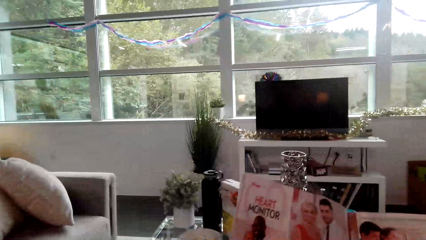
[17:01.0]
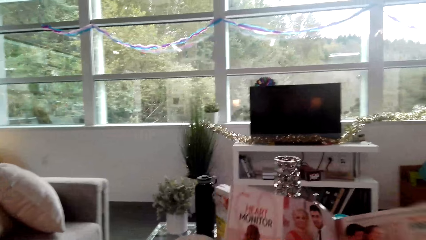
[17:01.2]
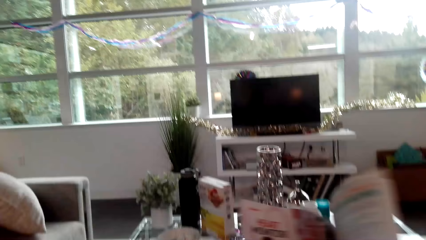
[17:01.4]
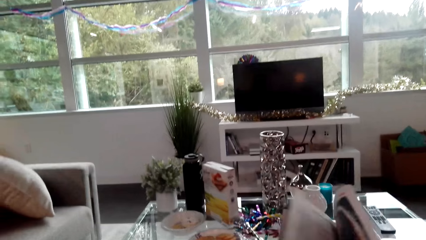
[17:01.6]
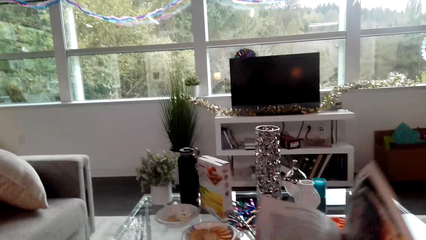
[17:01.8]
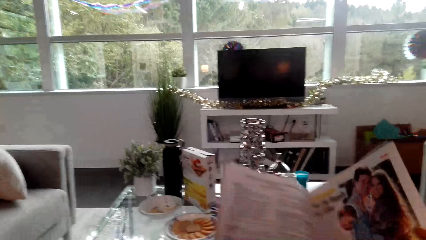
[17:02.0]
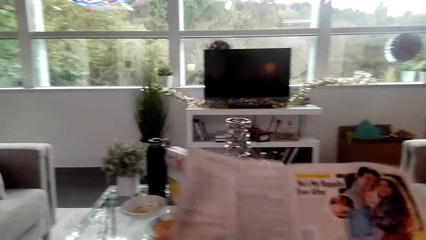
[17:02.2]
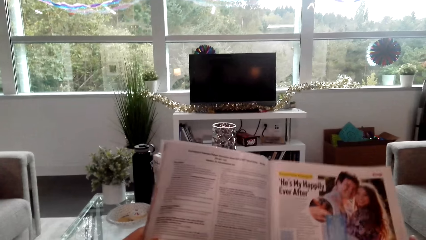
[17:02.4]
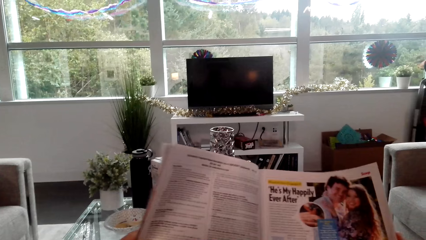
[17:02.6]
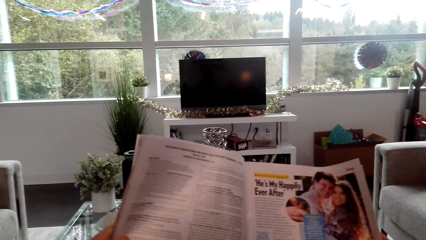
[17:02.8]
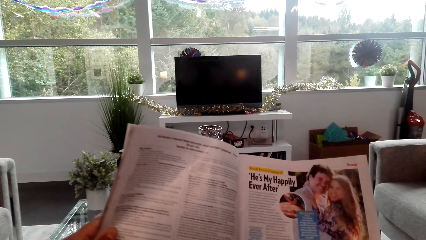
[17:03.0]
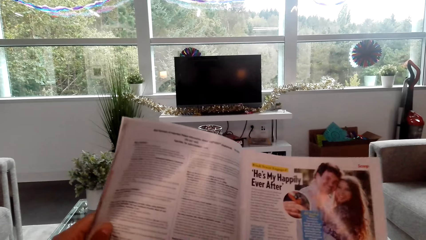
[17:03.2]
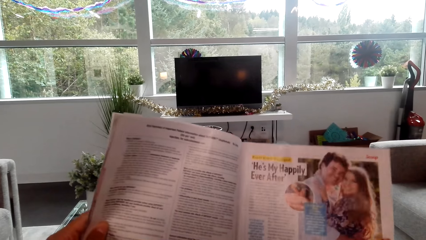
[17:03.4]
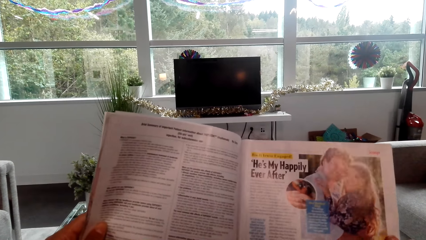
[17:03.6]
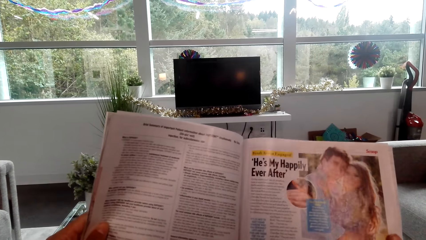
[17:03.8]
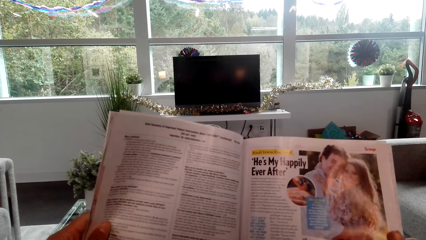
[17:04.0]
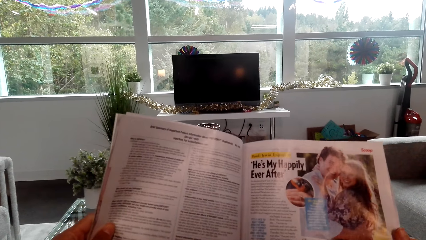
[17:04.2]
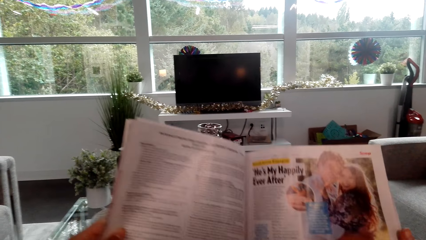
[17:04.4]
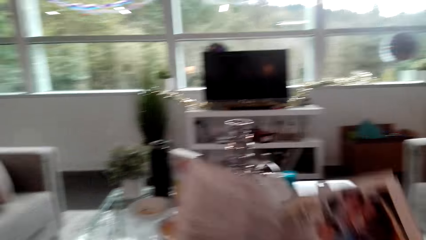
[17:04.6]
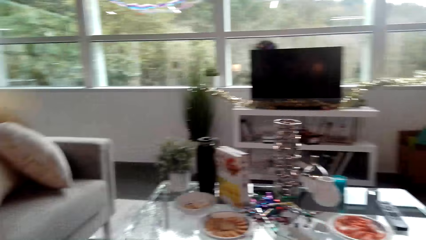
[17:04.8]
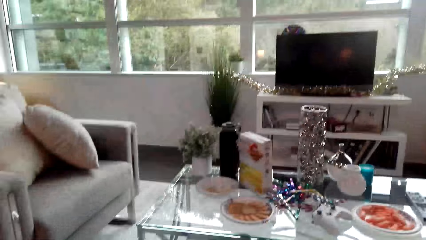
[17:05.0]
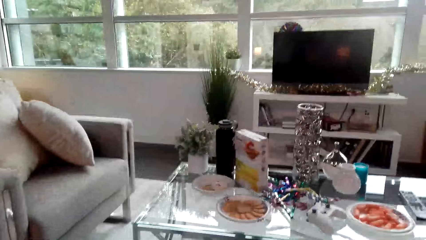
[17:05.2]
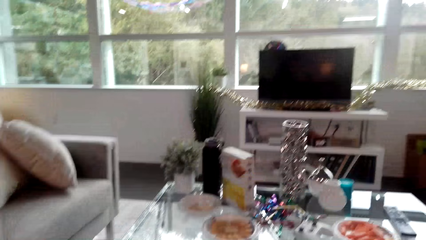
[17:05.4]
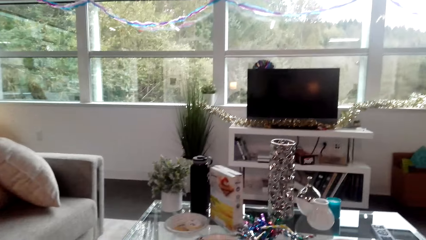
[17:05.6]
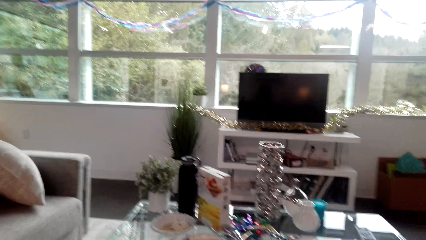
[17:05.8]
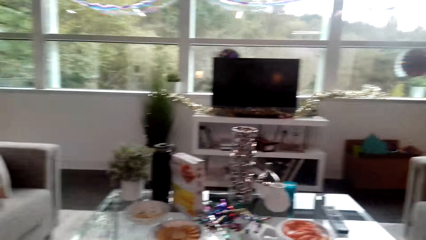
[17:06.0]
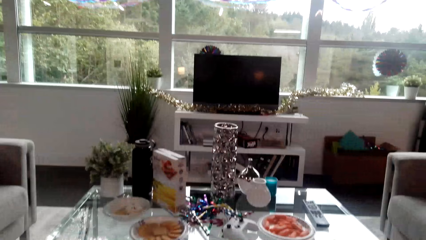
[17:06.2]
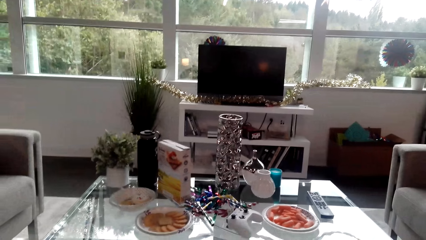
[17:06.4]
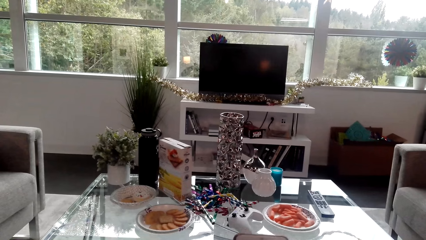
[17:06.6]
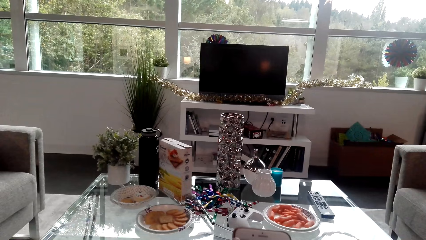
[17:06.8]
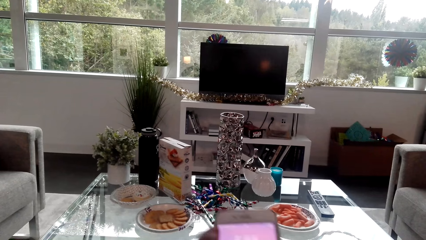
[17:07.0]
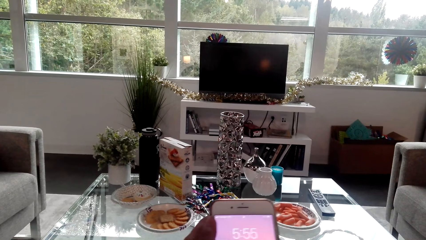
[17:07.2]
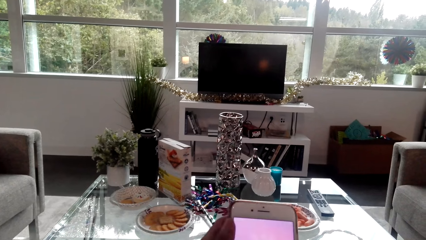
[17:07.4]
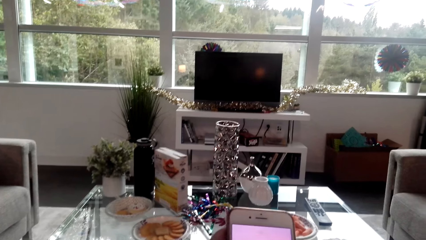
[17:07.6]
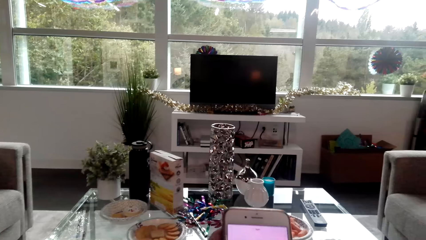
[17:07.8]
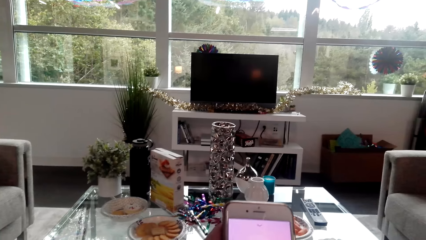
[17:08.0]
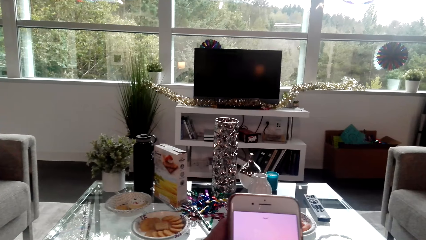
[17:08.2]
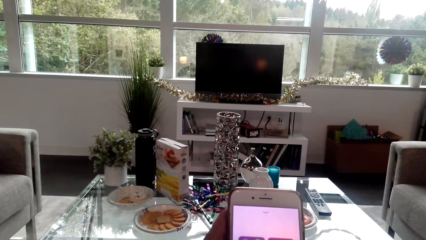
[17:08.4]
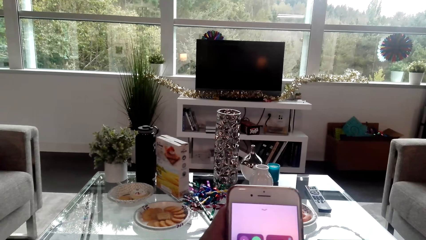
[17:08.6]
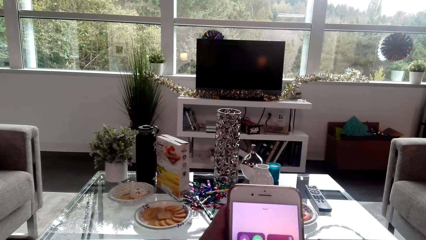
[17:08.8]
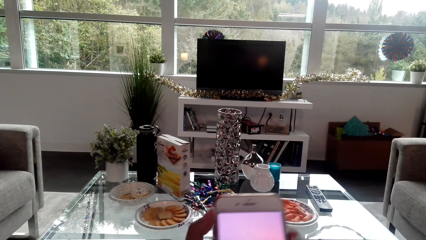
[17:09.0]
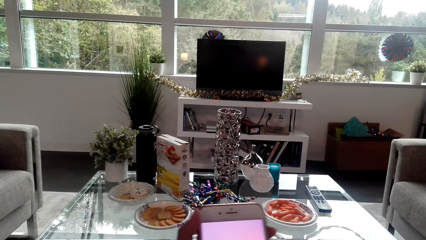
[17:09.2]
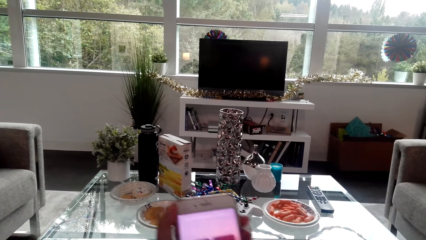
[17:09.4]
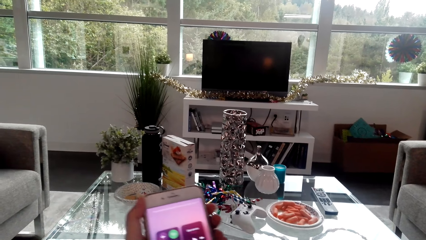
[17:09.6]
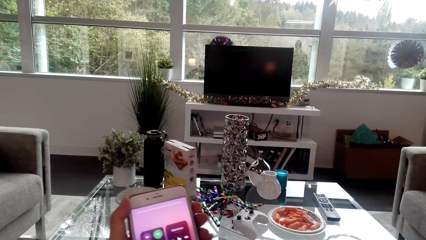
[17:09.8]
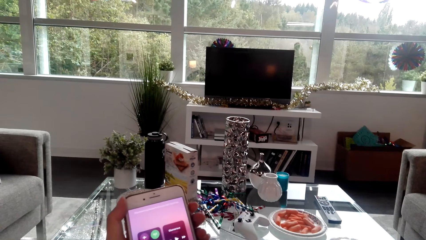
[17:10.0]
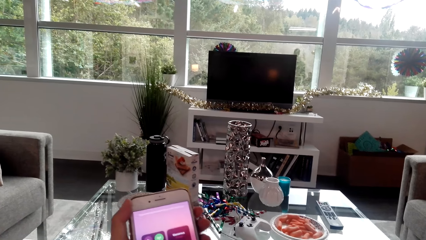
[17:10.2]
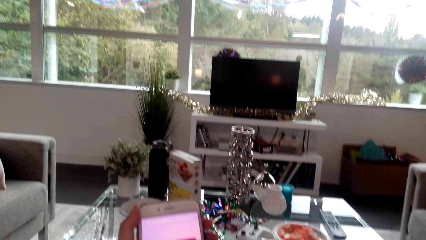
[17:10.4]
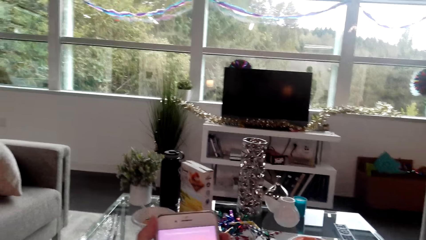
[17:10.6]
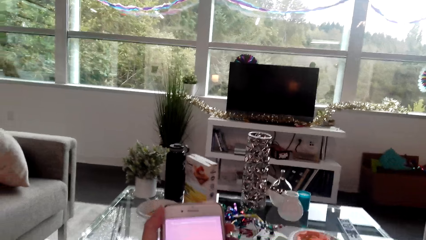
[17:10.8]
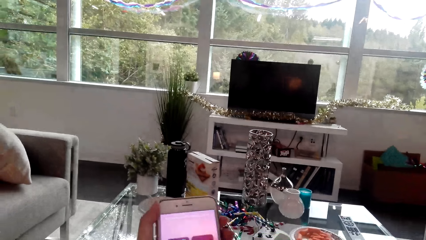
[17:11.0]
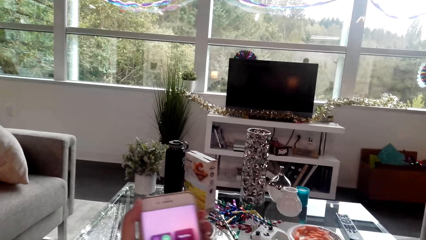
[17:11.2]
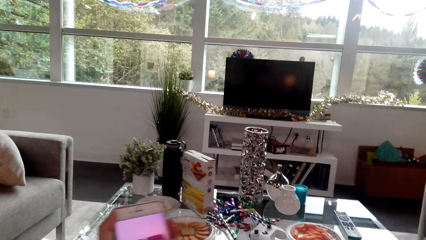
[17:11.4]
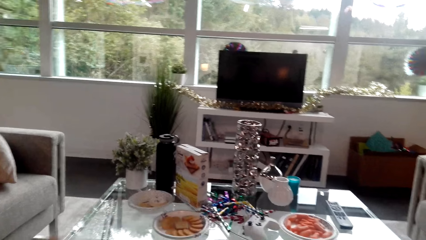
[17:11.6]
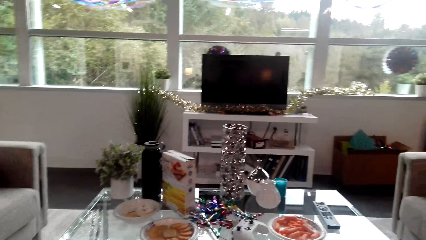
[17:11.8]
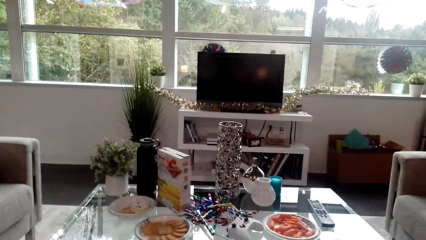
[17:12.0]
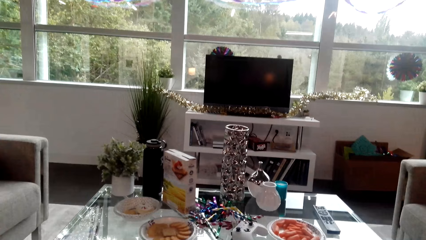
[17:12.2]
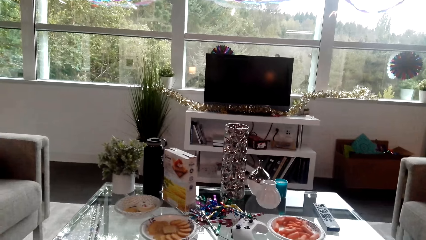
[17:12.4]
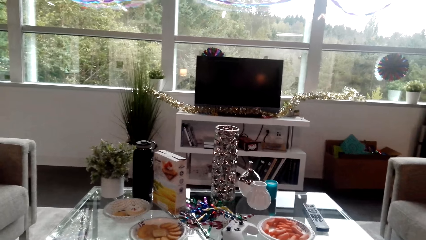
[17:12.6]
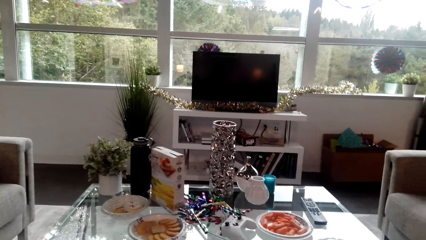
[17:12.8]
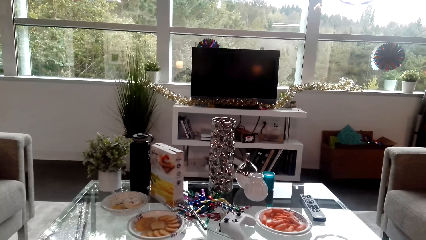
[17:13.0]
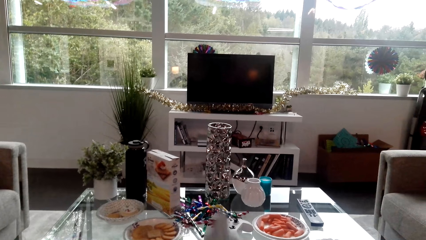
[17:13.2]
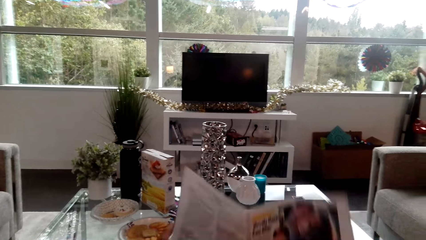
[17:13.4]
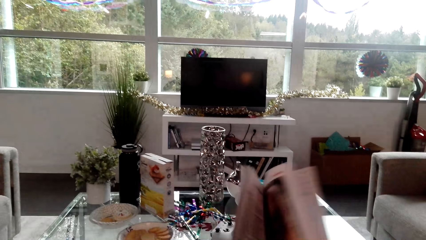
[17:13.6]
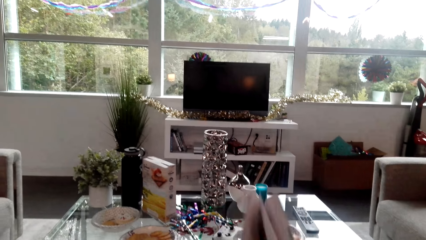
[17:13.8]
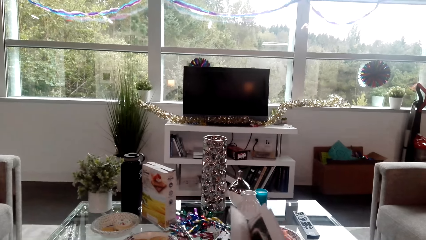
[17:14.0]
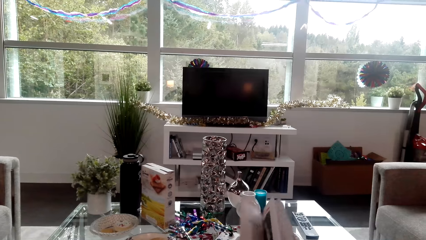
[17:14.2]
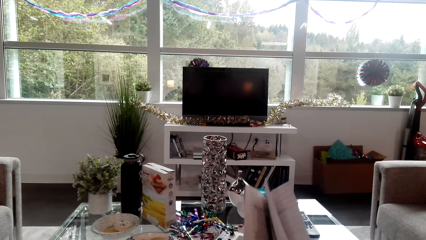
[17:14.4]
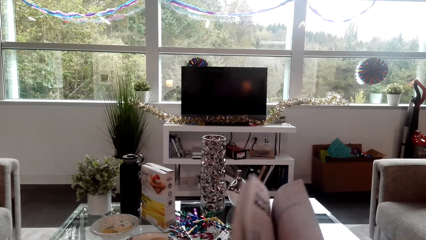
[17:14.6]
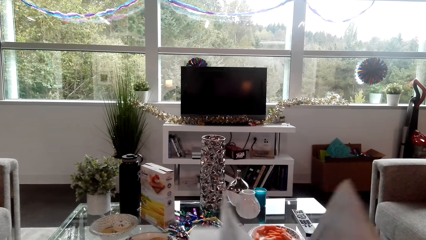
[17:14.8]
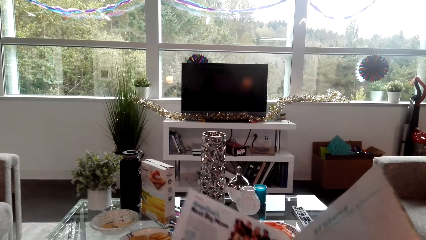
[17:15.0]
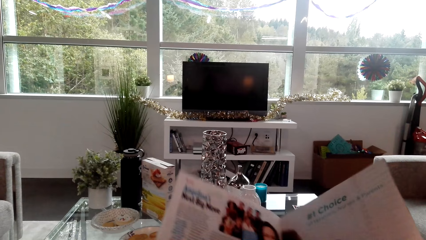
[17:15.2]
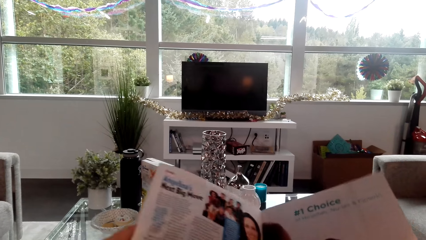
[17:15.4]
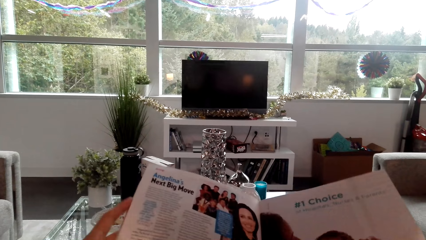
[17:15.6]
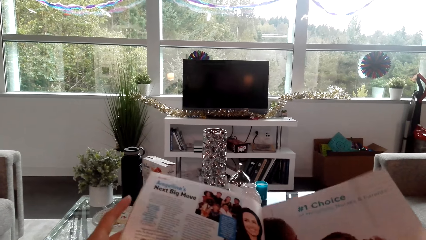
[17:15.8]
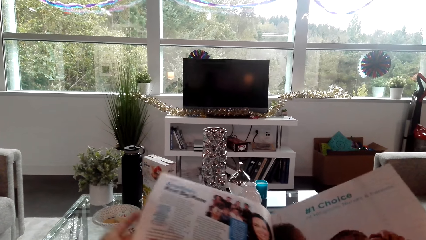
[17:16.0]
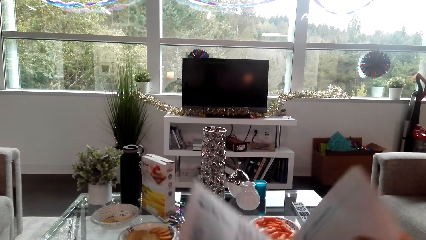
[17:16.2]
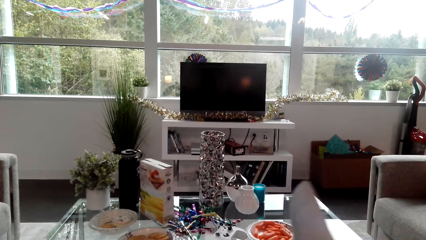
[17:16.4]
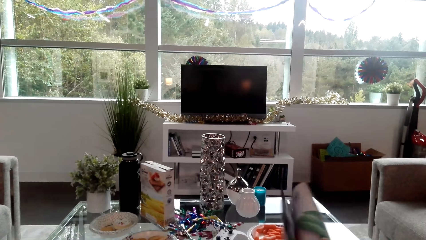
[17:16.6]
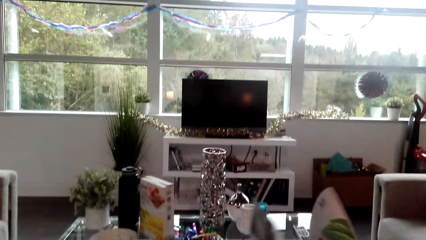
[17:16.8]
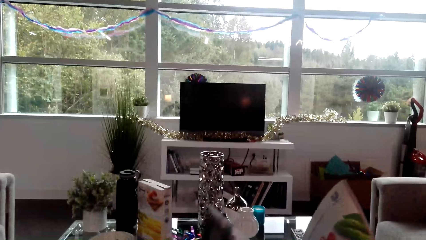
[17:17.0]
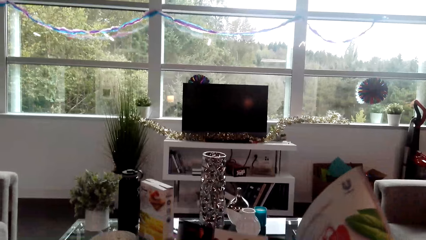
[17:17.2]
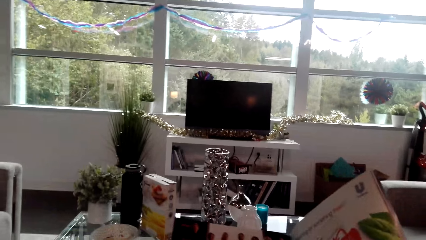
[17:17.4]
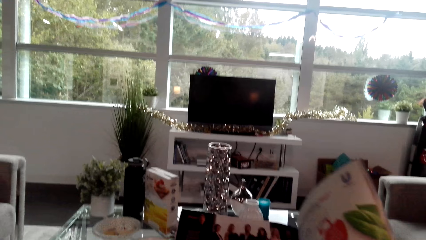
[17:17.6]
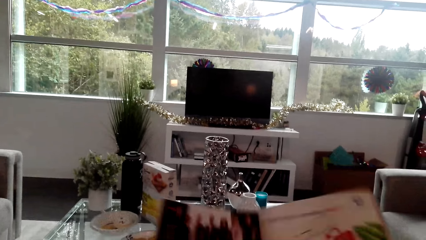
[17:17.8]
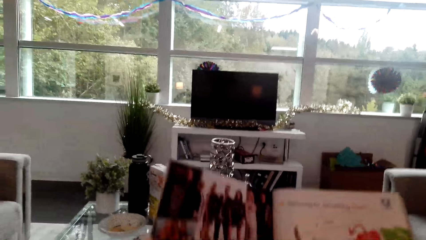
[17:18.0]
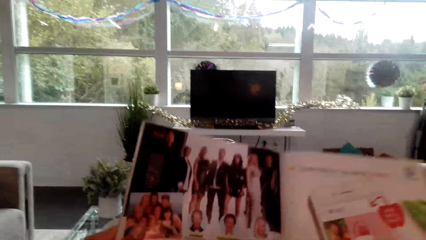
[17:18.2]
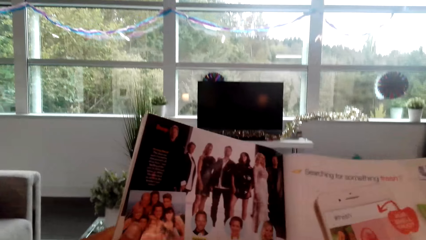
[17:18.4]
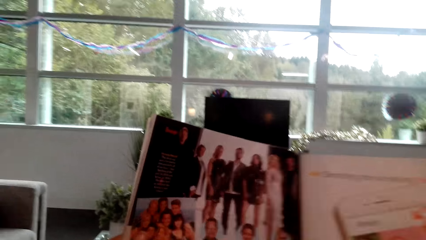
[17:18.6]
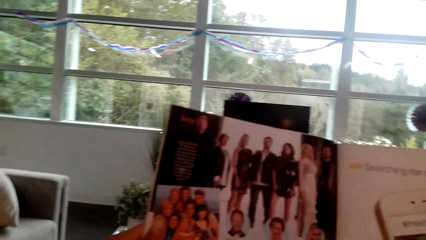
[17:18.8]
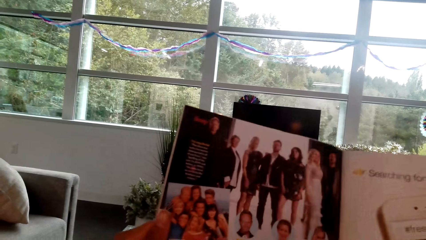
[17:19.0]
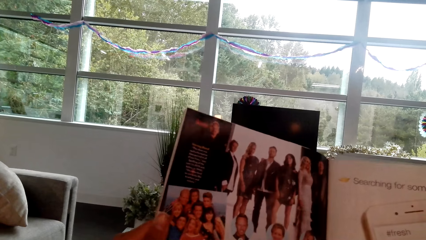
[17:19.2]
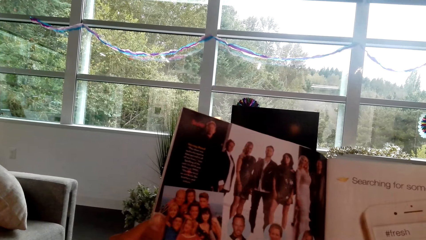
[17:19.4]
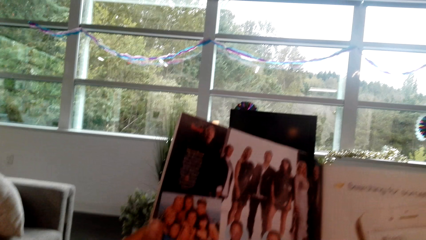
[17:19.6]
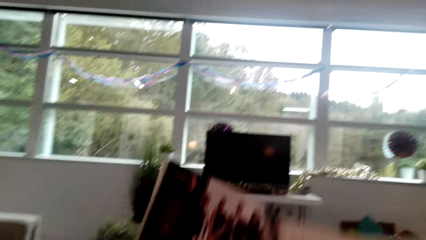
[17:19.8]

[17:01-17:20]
The camera wearer checks a phone. They use the phone. They continue reading the magazine. They open the magazine page.
